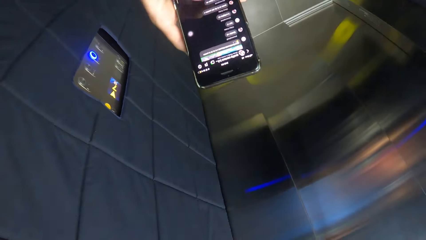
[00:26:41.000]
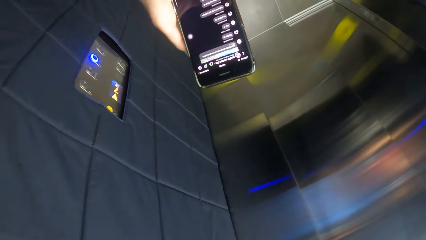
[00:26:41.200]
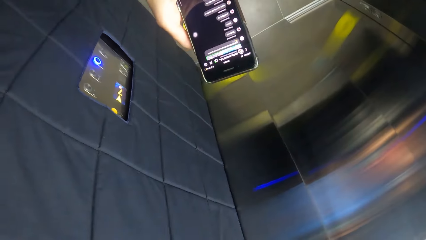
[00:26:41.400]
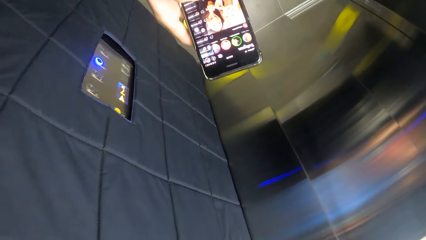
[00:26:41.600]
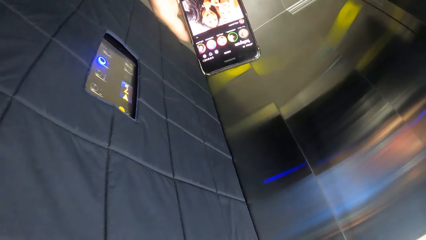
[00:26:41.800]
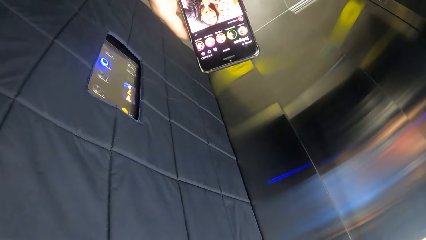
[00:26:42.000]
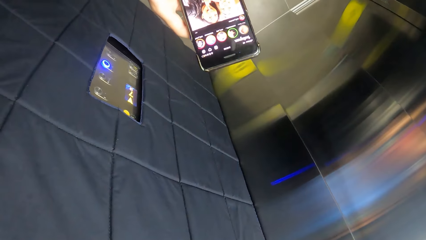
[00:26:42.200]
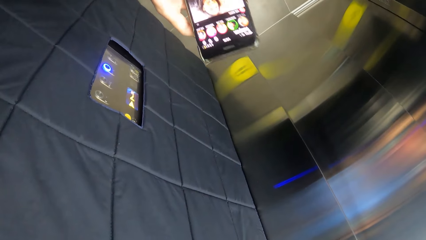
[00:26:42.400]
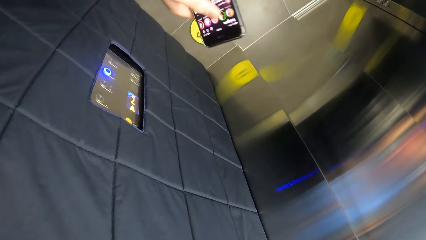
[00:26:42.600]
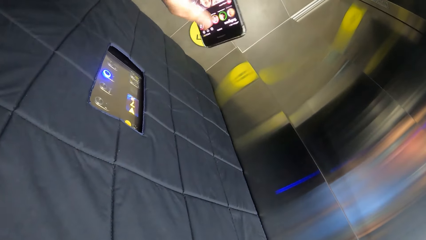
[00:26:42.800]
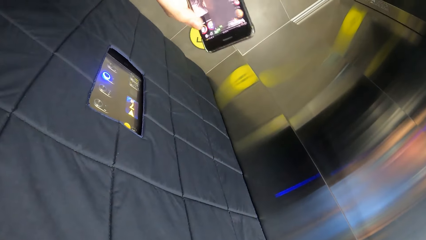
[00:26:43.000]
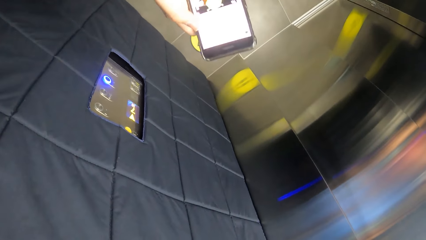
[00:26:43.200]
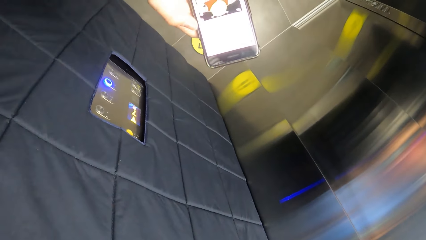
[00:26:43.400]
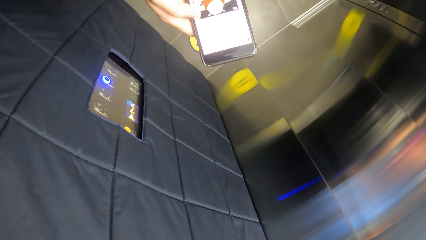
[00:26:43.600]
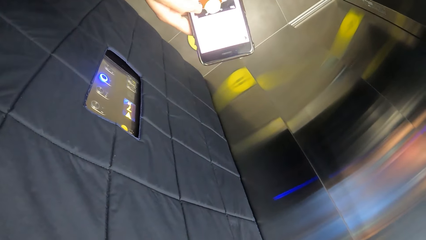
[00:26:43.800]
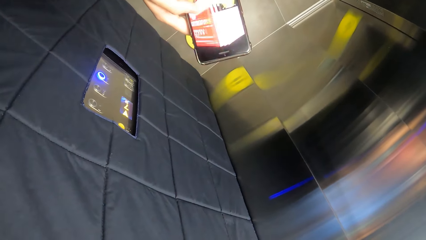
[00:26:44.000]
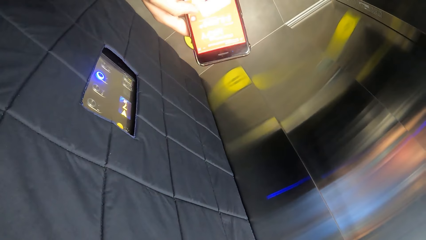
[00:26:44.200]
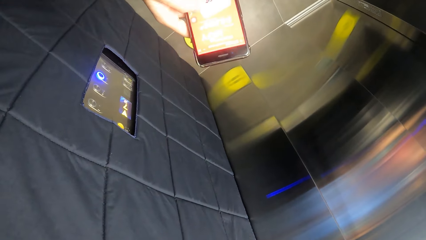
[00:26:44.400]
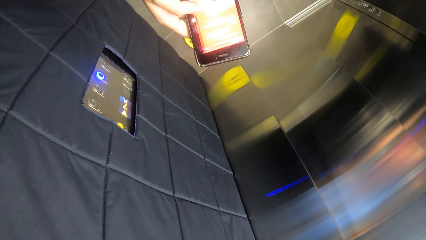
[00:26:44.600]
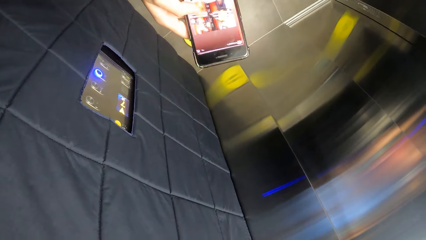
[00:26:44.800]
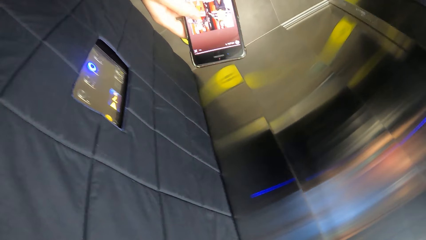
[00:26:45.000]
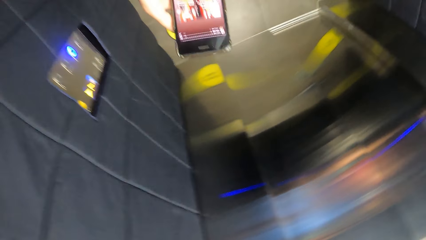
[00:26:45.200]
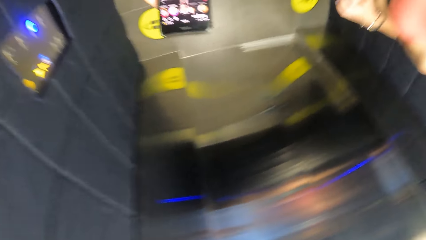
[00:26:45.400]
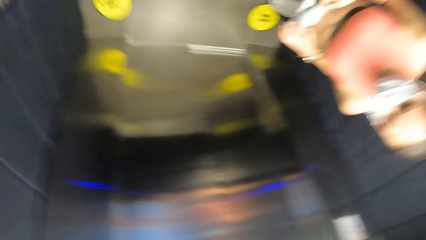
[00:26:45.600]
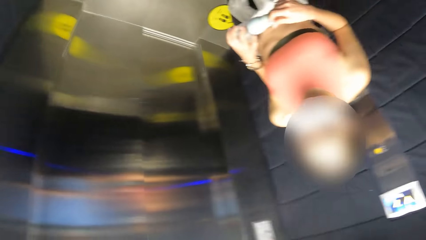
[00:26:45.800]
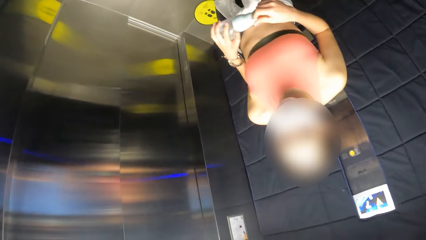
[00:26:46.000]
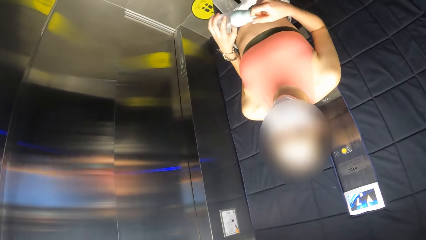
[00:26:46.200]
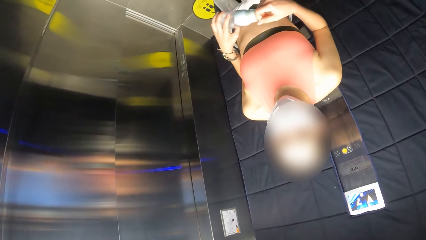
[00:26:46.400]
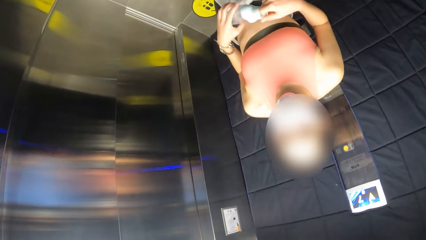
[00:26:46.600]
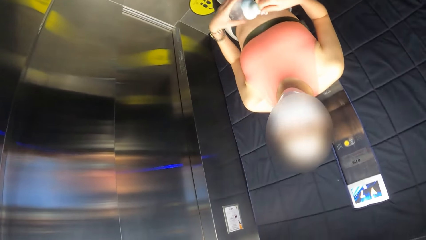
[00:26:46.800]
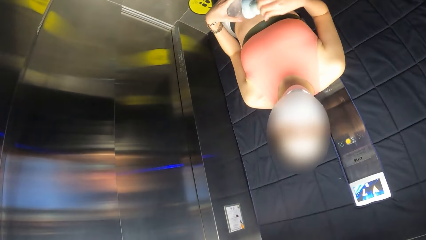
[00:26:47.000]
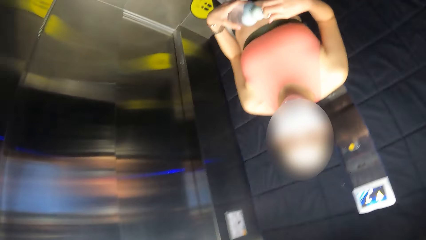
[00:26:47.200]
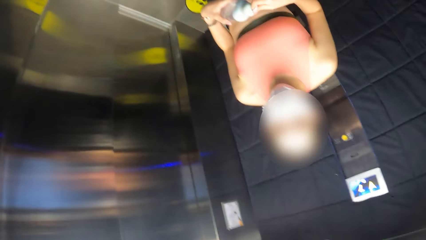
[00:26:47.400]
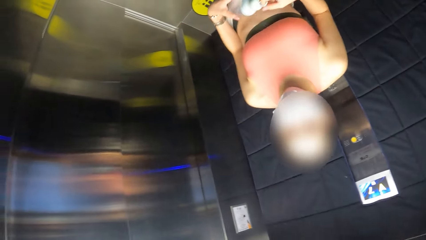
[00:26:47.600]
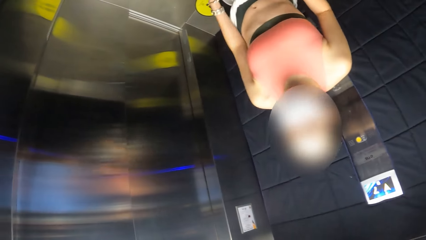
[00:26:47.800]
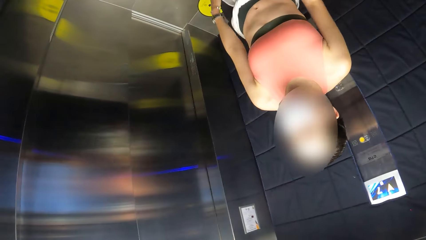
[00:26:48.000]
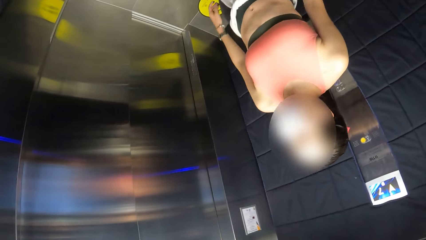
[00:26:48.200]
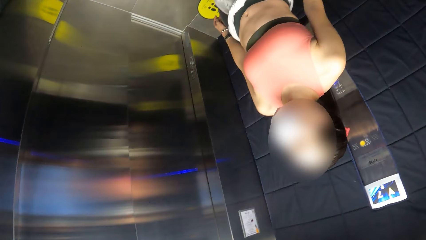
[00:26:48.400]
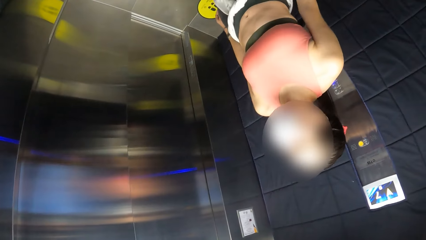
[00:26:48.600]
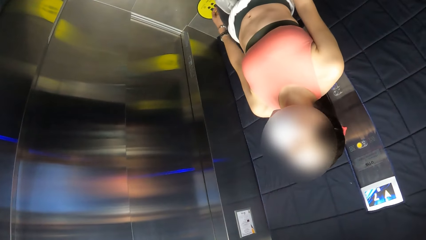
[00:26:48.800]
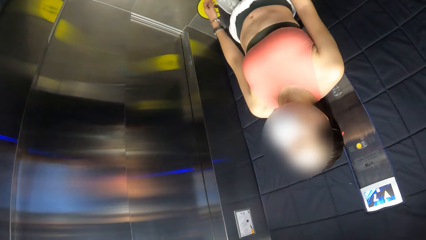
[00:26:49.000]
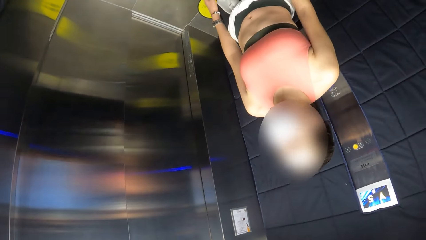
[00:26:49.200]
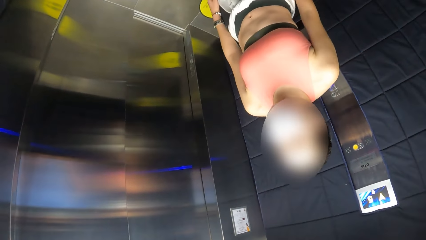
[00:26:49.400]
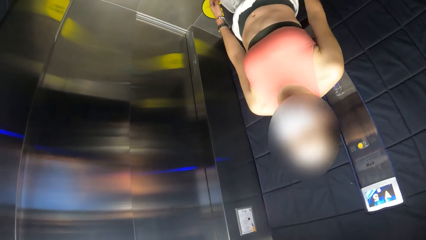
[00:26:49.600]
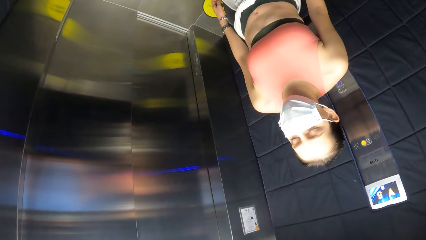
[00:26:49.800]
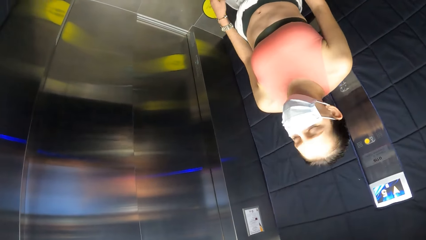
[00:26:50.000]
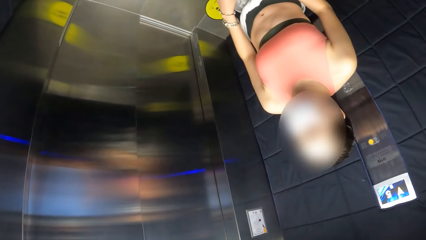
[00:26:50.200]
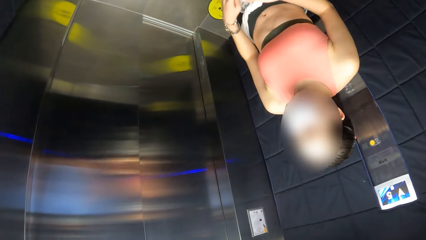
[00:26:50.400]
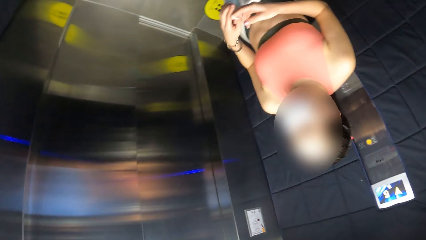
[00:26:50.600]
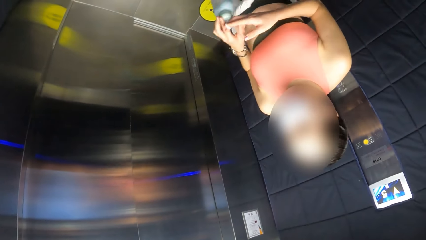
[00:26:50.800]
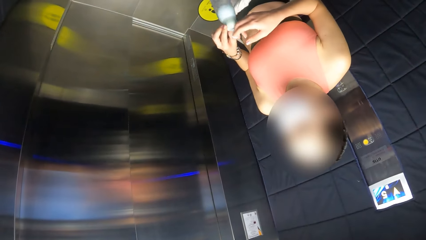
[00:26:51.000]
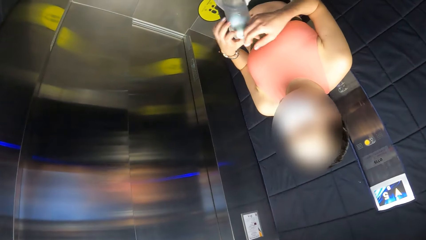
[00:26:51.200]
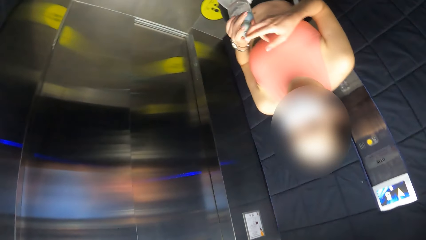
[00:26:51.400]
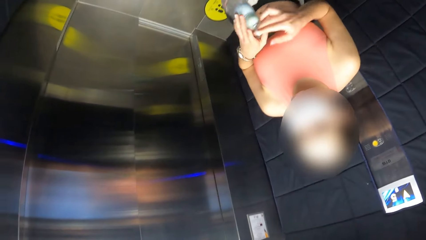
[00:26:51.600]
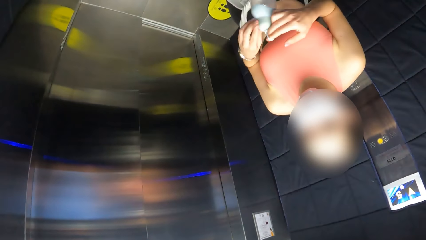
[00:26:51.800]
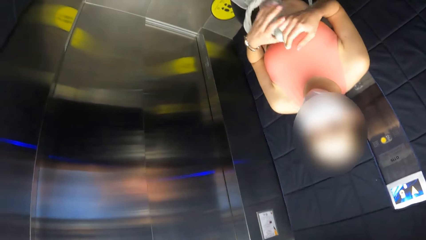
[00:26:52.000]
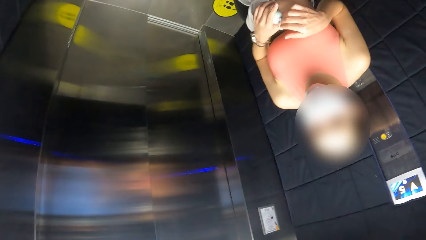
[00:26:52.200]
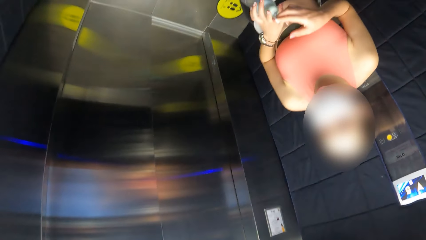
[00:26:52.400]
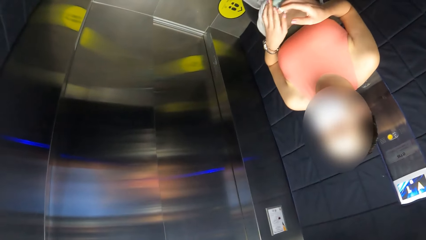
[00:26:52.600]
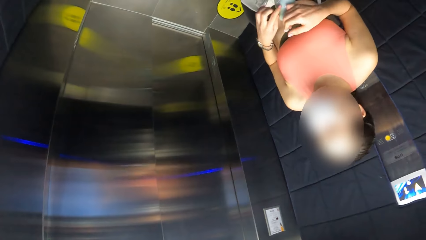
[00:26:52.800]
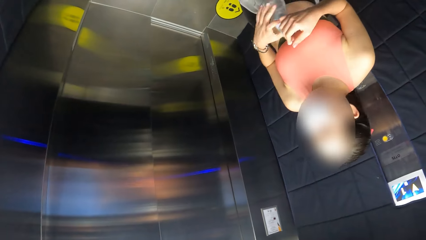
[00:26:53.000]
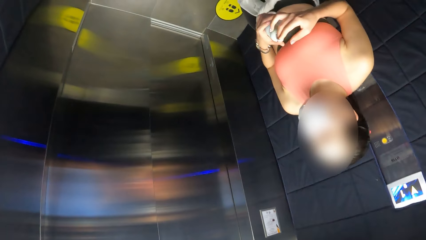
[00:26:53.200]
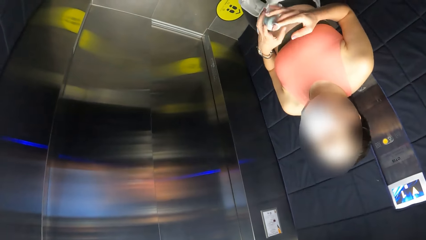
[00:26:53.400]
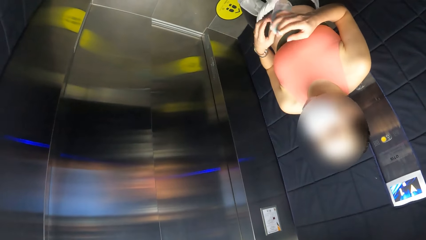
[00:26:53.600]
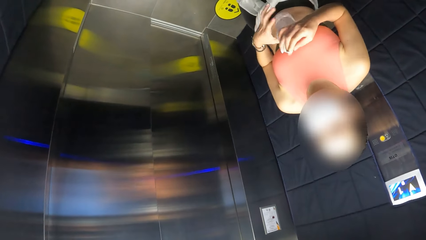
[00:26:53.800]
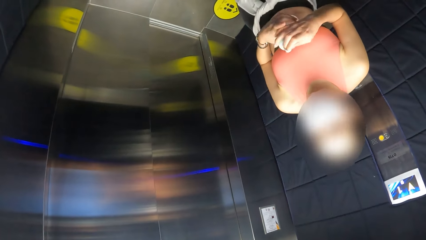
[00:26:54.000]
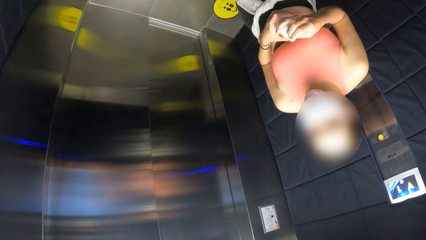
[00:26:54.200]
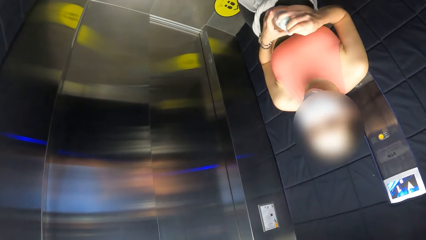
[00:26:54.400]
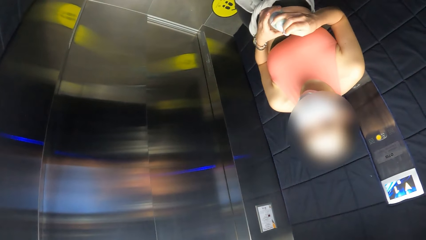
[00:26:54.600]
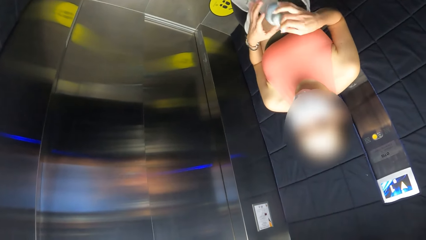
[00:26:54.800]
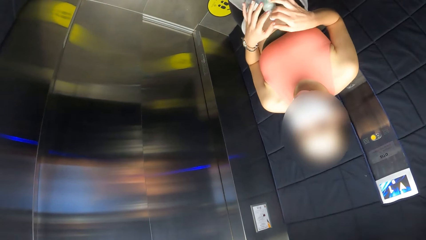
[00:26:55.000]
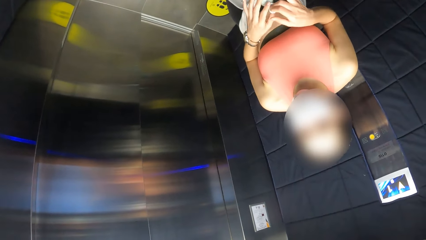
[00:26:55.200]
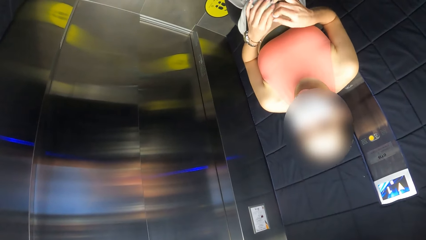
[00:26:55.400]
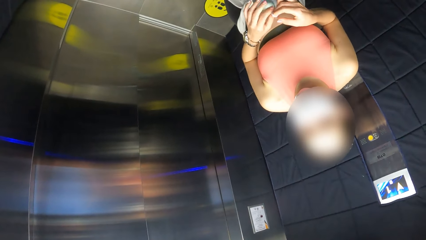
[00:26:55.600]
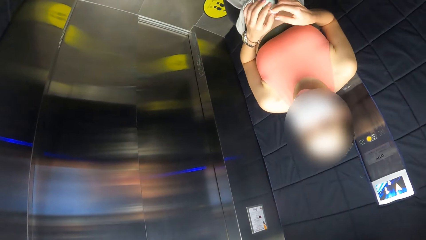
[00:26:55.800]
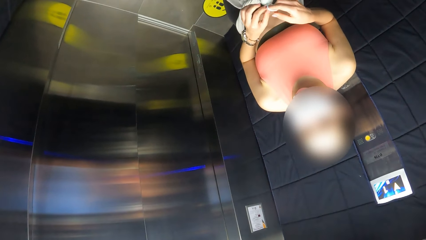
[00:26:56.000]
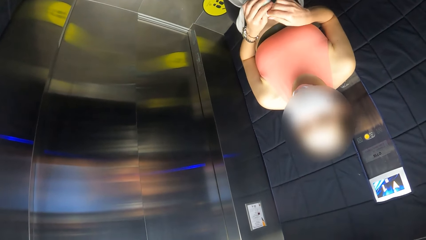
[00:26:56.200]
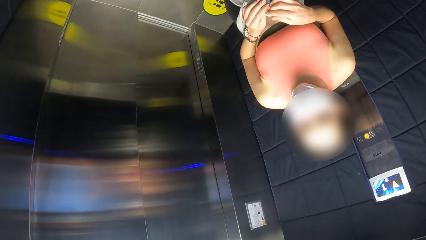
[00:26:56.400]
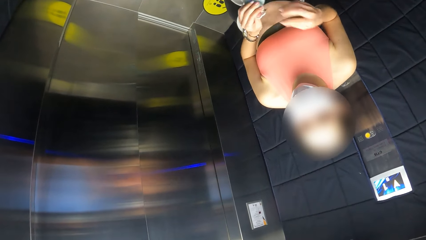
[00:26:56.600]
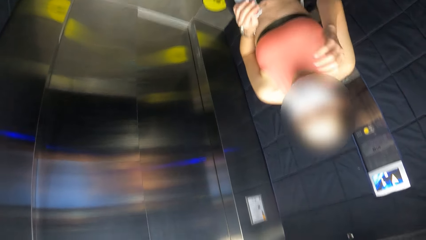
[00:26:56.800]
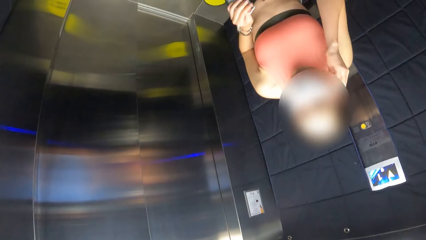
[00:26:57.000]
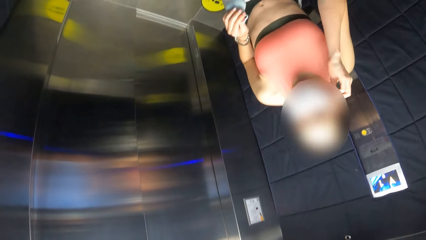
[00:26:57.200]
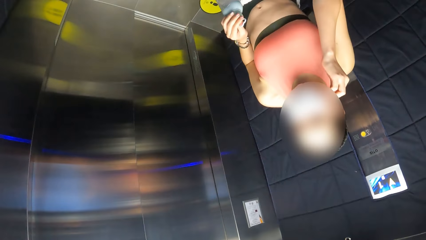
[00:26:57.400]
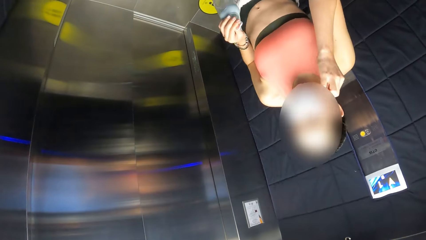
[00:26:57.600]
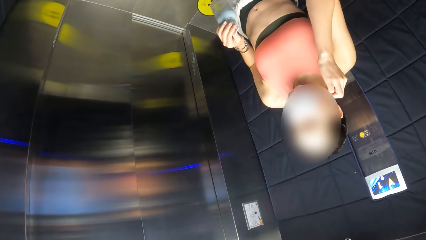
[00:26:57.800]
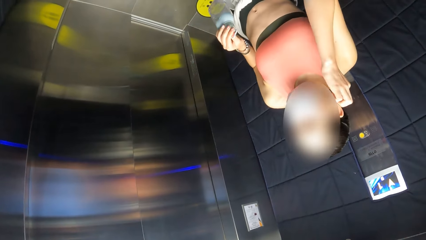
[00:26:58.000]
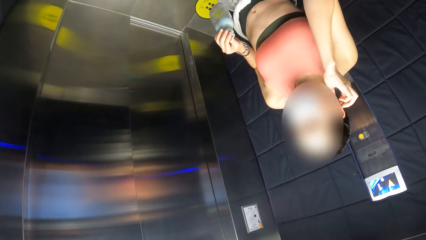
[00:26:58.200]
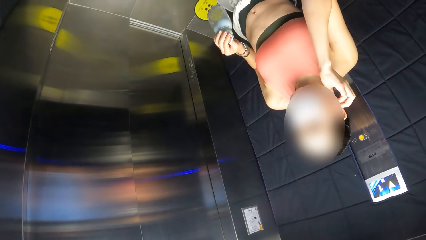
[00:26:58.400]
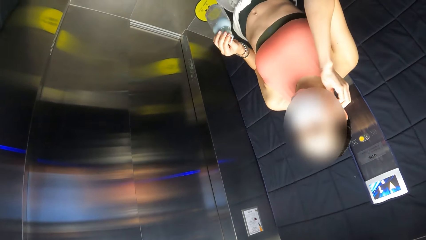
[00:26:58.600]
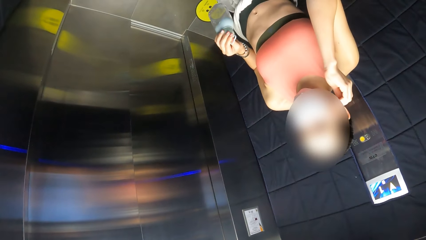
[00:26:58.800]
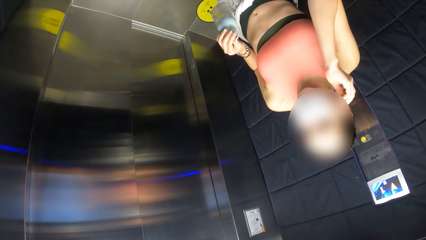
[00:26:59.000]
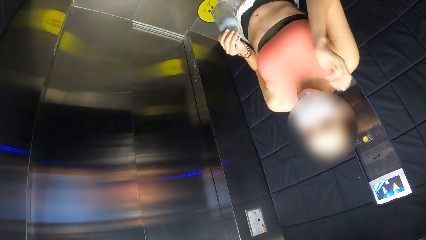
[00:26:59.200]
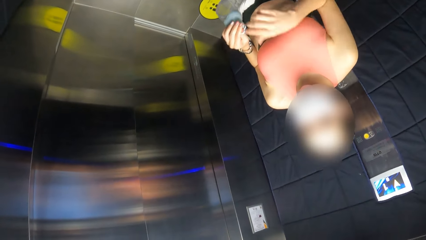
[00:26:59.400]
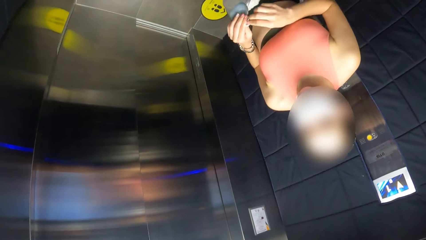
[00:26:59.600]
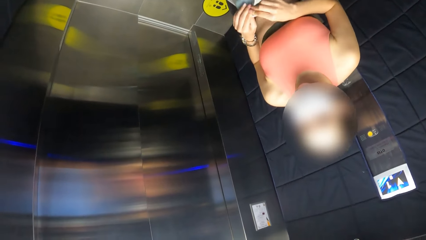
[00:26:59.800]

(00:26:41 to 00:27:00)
The camera wearer scrolls the phone. They look around. A person touches the water bottle. The camera wearer looks around. The person touches the ear.
